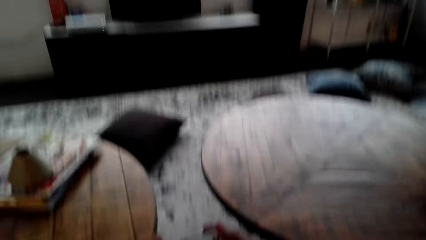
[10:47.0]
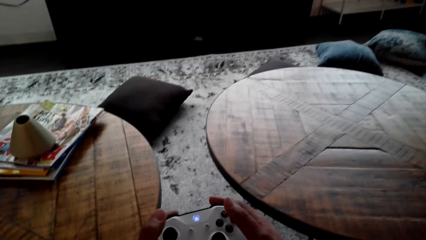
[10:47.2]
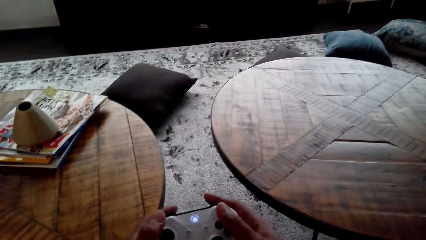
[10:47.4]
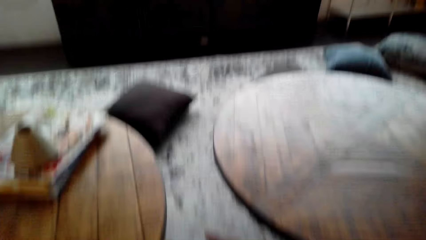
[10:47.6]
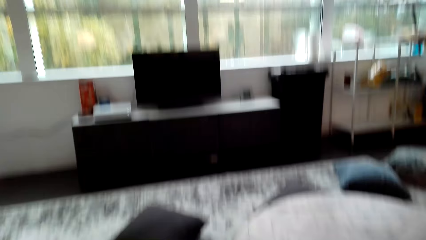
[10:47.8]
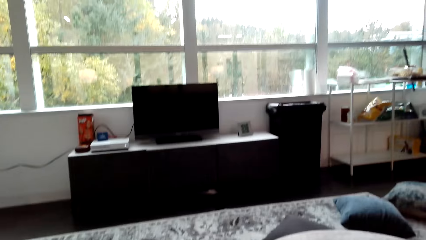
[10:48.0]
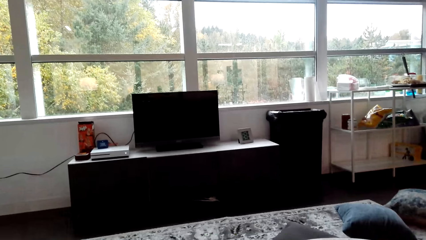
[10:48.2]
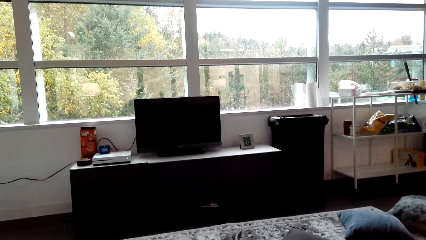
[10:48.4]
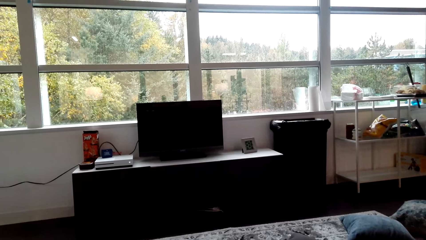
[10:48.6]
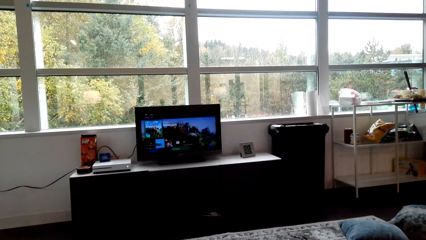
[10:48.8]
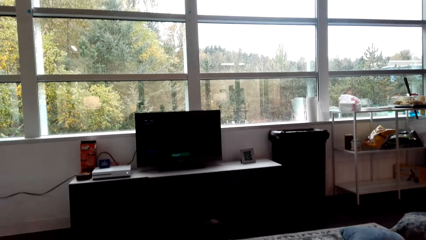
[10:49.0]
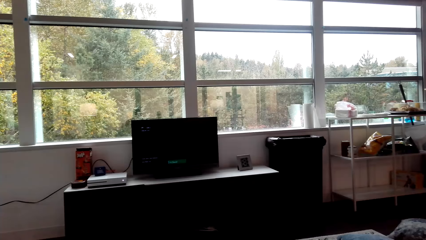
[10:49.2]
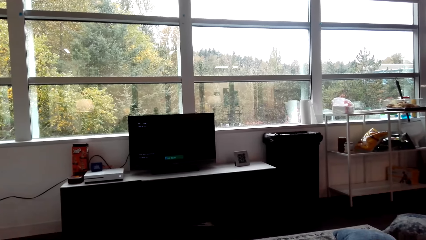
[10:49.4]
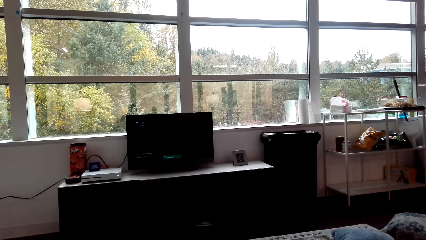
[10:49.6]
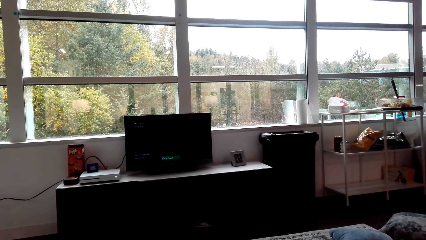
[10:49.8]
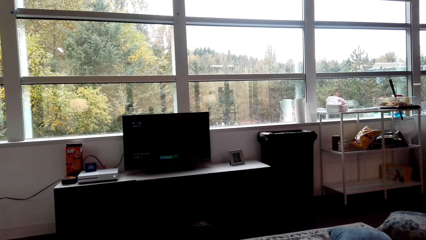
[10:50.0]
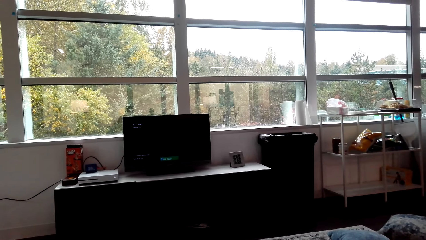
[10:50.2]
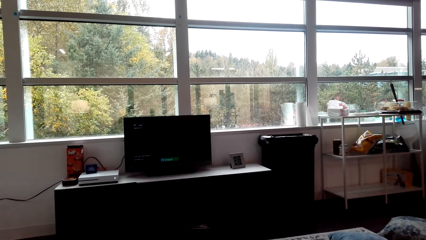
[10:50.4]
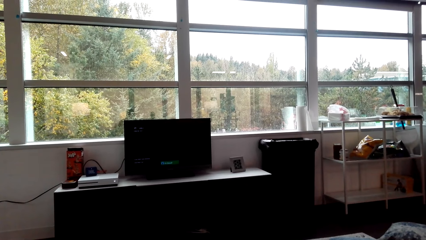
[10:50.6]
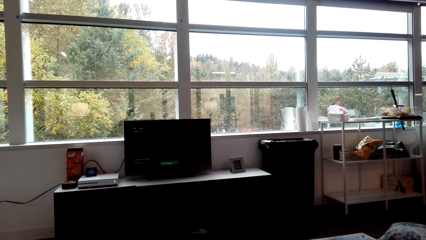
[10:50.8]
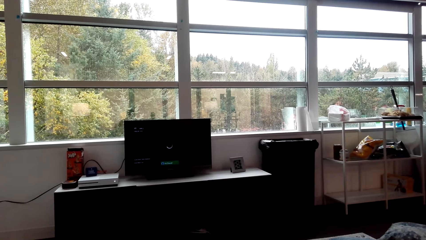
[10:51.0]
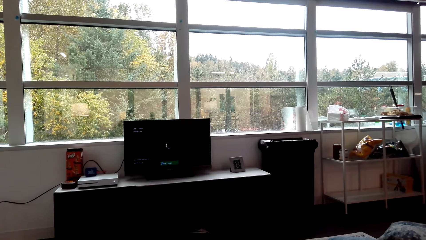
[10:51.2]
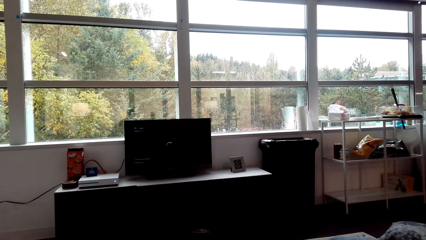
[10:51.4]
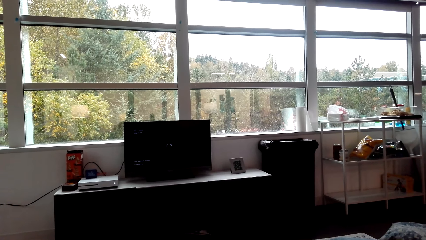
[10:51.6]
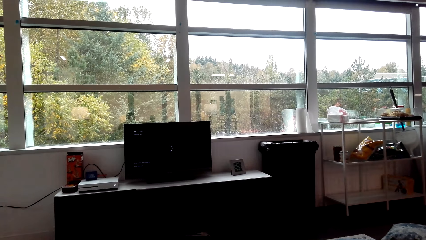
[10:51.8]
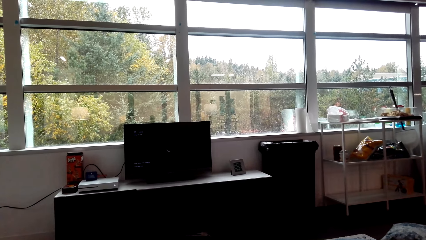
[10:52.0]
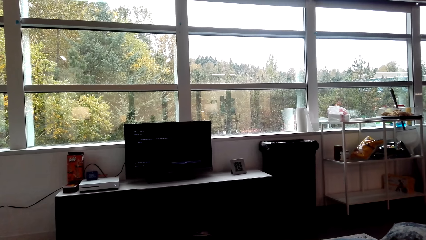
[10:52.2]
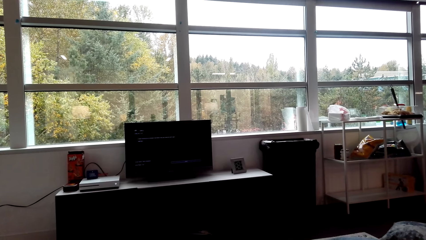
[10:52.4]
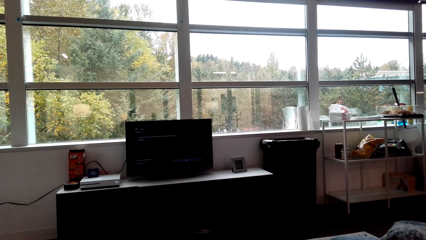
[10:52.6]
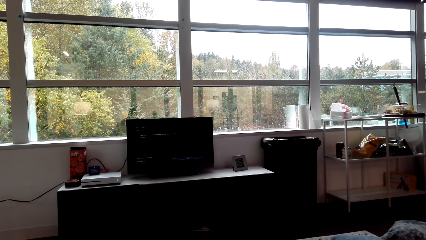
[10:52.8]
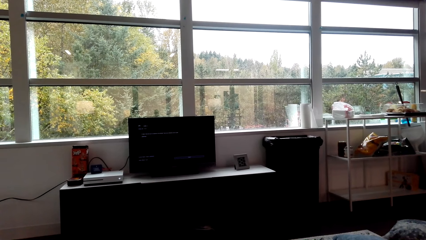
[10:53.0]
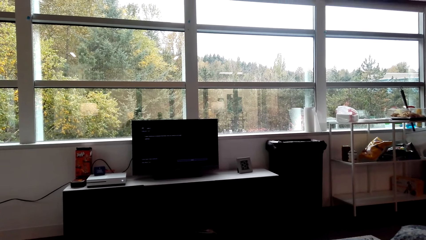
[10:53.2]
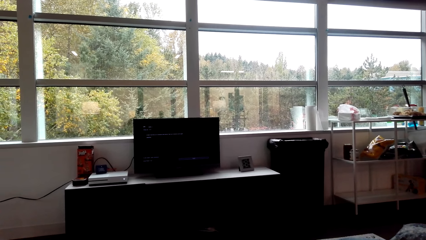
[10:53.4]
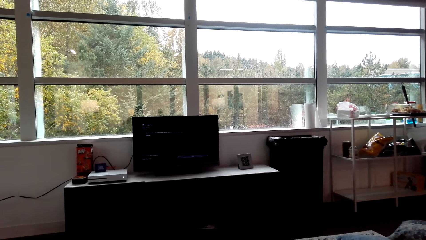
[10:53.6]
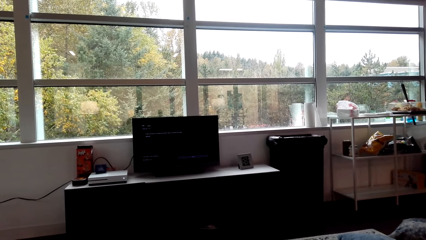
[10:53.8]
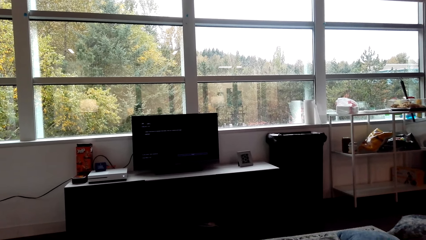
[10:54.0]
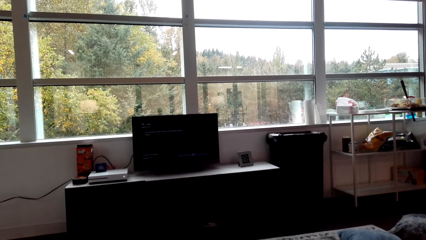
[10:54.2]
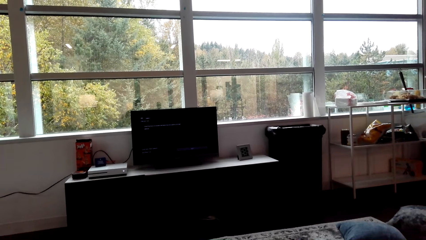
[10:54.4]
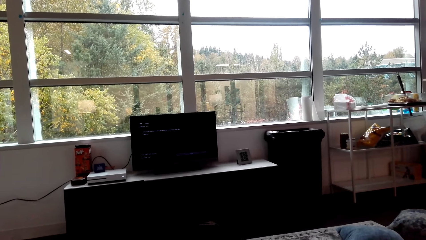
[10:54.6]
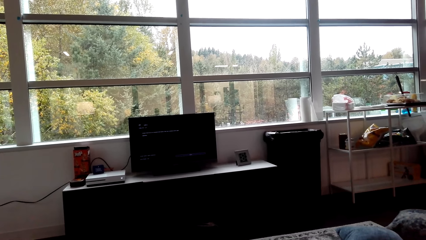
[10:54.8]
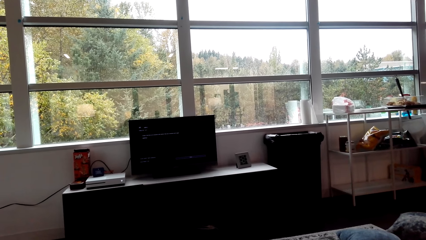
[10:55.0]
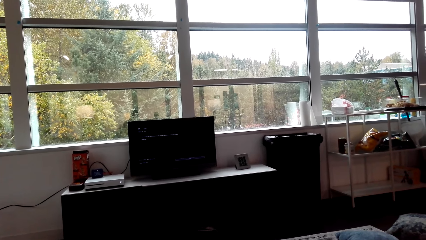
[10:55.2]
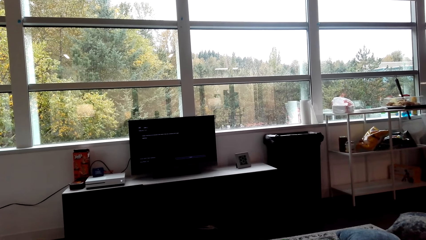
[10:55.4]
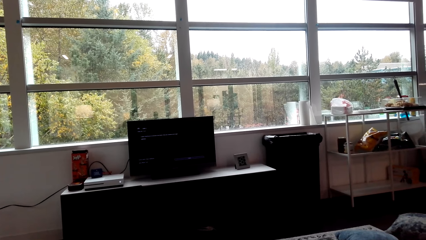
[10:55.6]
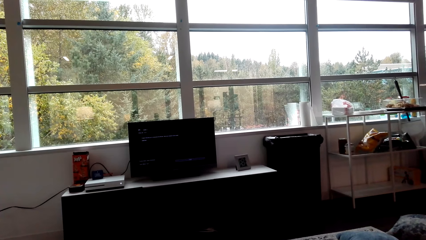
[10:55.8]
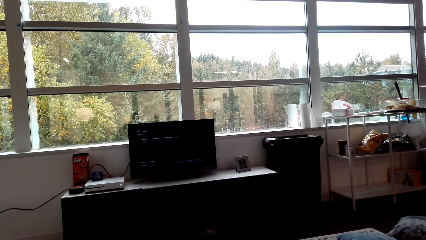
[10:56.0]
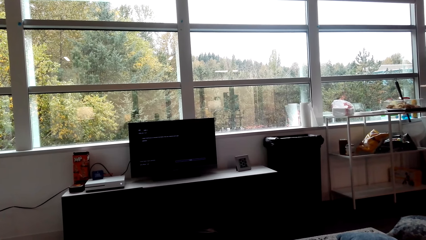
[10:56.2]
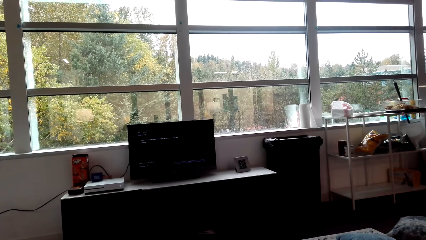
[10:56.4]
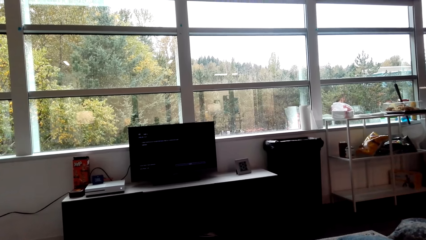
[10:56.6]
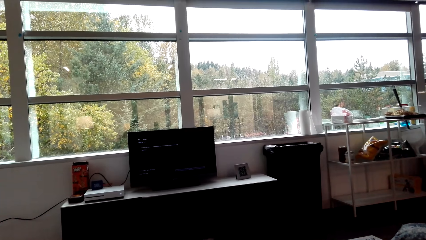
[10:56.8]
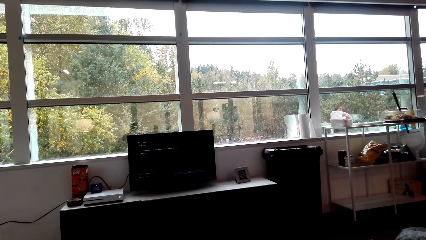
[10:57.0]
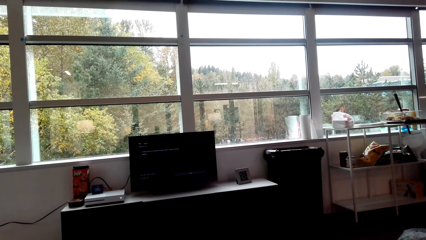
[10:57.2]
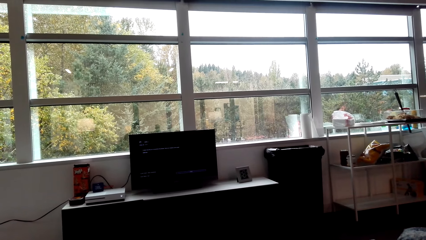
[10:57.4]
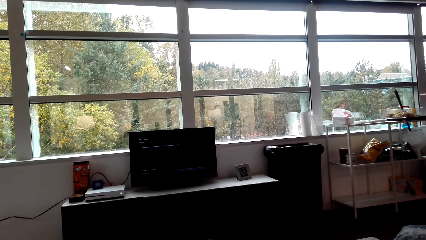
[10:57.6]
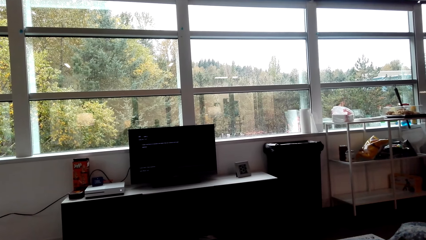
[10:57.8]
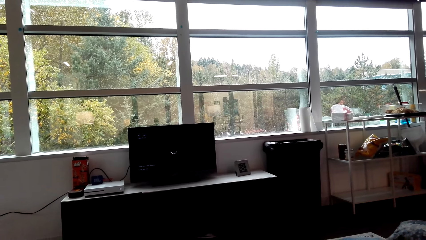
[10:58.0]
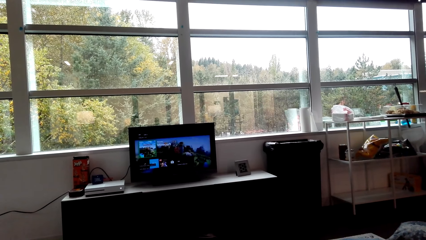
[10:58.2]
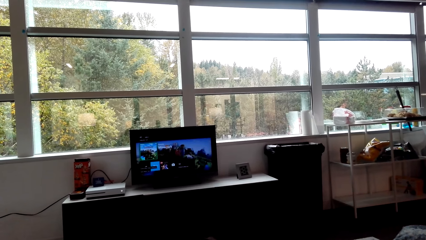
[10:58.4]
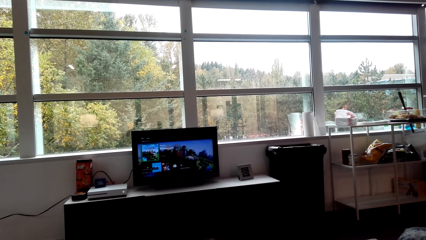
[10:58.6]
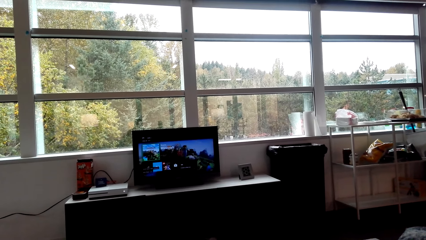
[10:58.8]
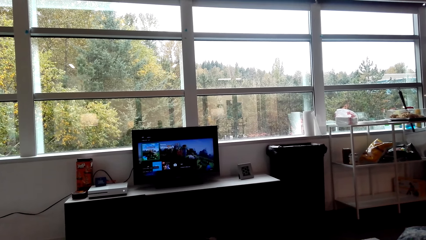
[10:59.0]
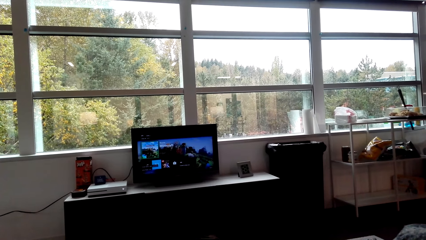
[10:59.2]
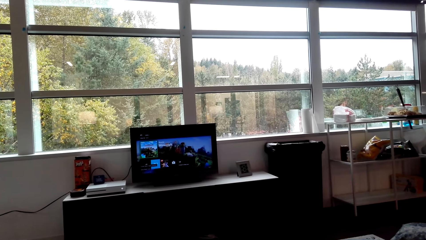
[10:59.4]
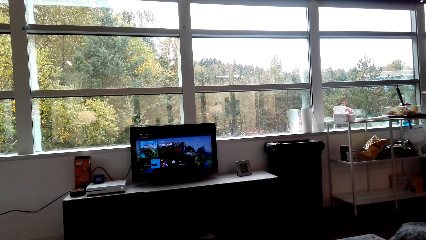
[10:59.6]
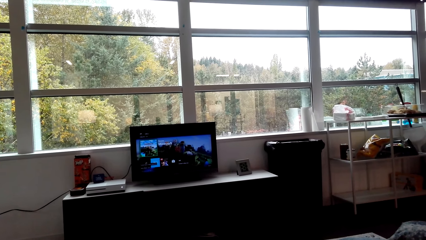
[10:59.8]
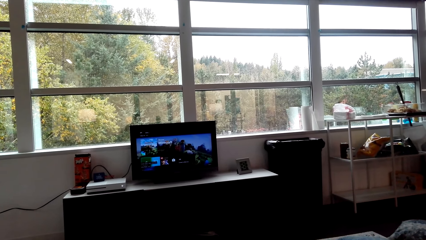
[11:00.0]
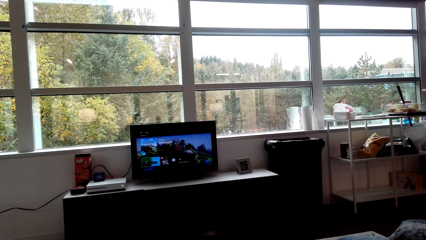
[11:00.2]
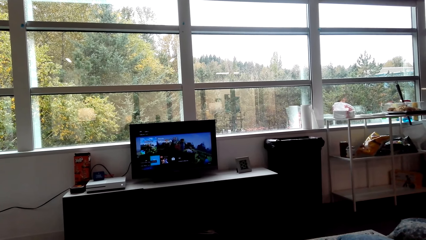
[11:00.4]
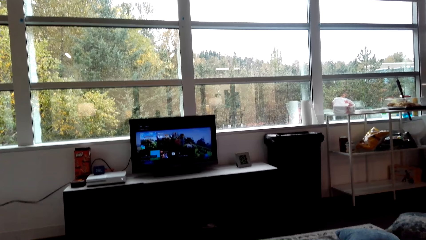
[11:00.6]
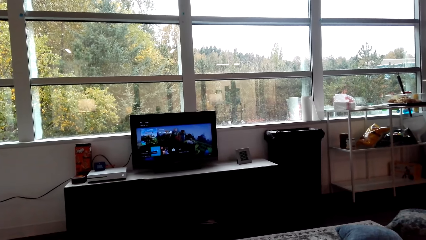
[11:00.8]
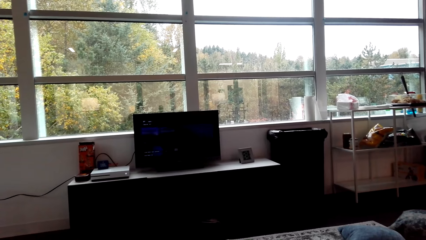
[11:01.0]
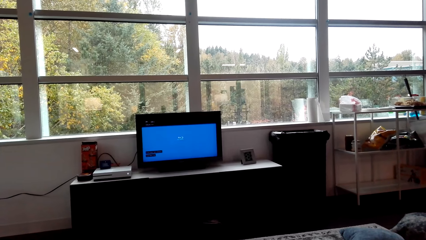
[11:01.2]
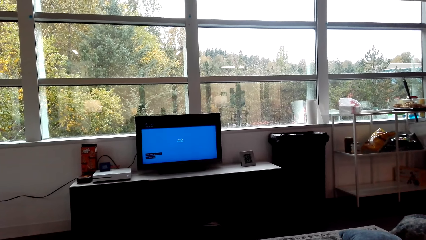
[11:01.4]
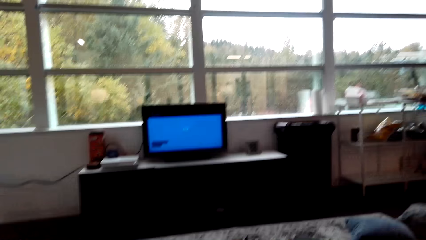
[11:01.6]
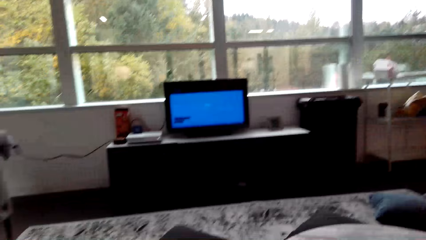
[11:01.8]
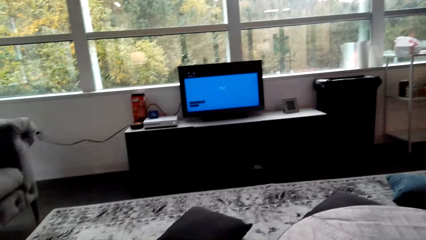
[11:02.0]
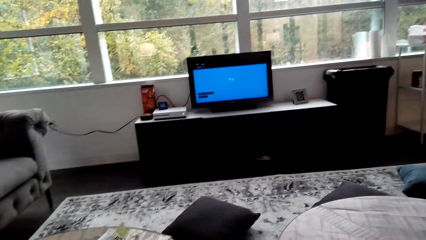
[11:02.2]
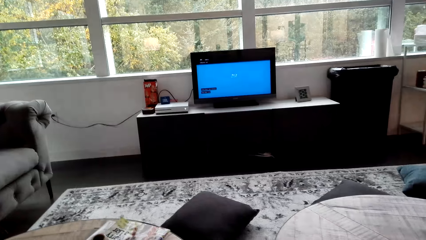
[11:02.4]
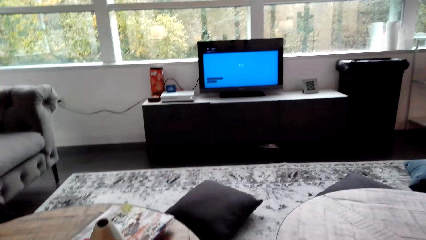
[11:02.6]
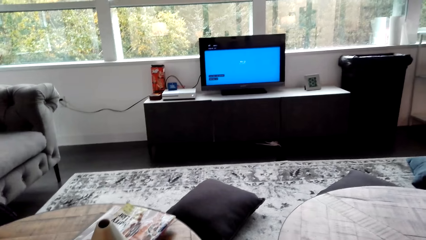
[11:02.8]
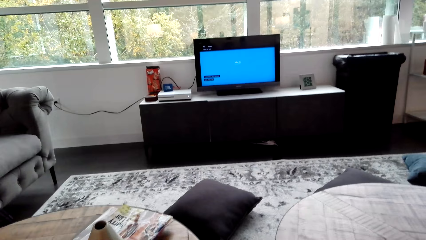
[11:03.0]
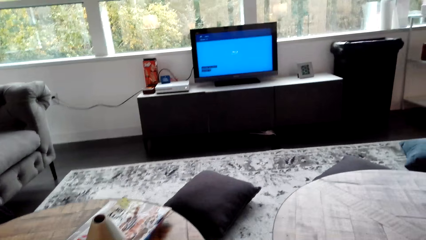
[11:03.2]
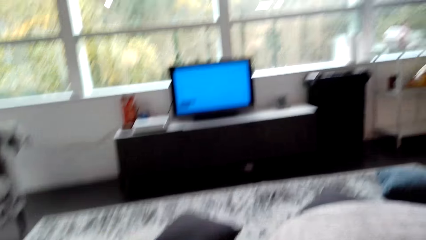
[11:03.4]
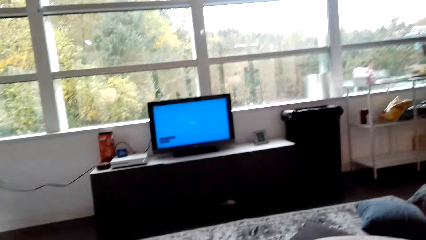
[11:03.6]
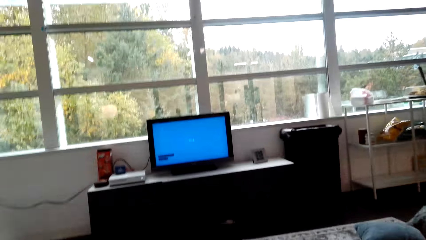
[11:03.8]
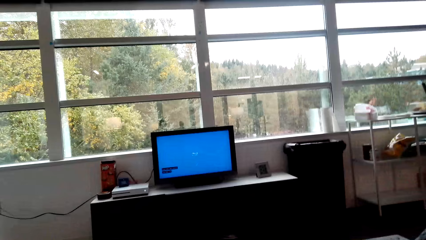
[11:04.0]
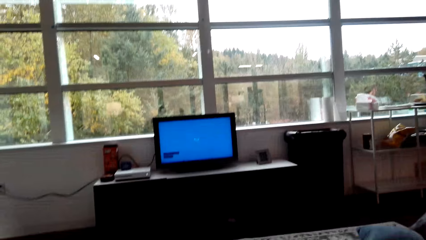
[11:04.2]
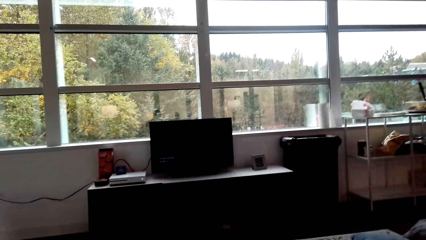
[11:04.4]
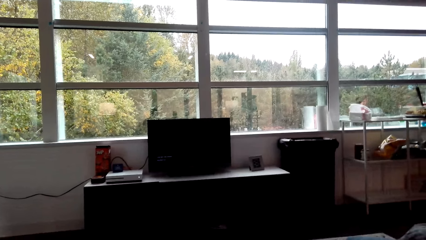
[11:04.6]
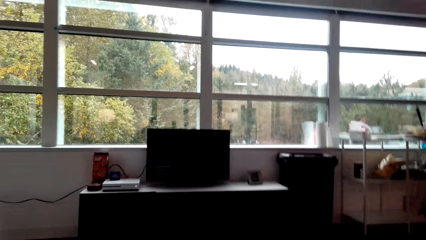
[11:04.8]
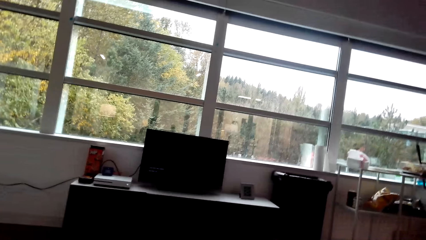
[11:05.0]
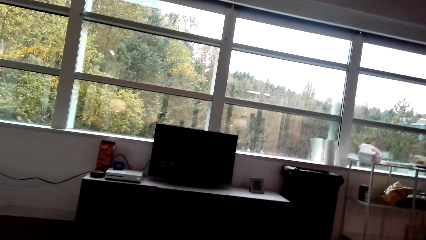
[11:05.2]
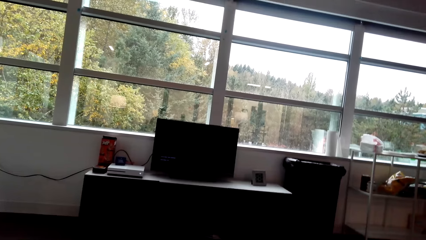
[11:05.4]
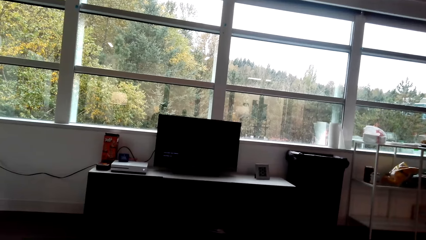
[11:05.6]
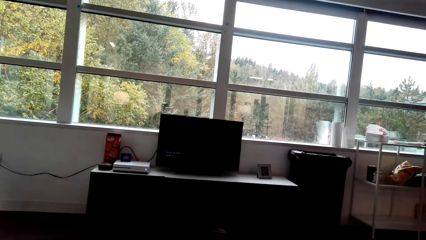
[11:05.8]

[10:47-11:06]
The camera wearer sits down. They switch the TV on. They watch the TV. They dialogue with a person.
